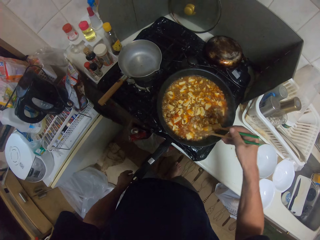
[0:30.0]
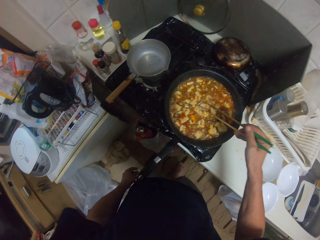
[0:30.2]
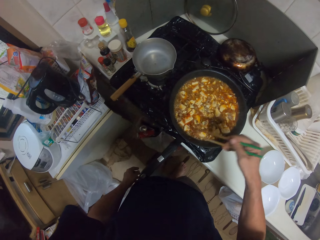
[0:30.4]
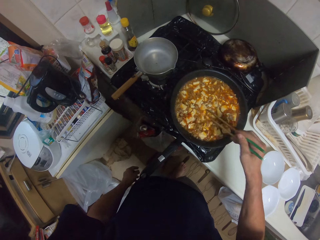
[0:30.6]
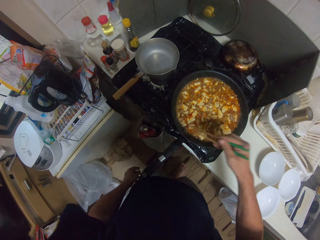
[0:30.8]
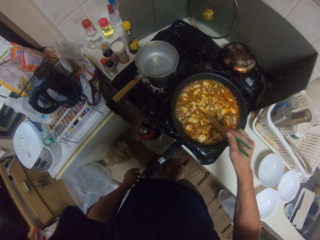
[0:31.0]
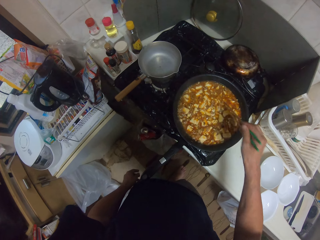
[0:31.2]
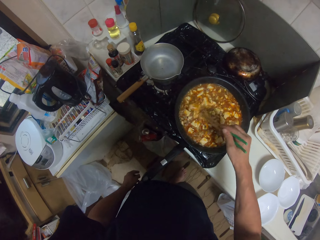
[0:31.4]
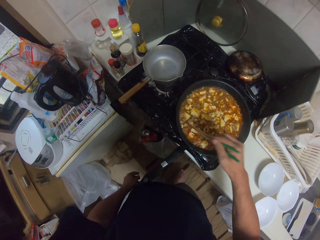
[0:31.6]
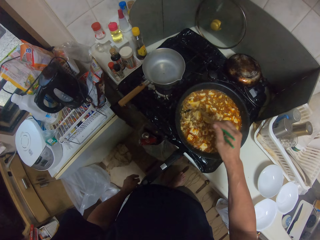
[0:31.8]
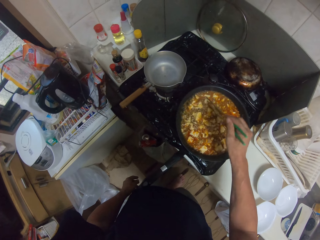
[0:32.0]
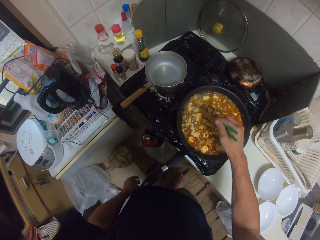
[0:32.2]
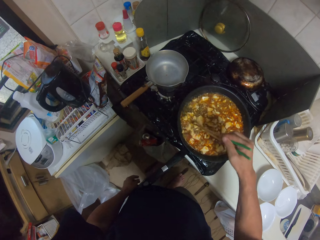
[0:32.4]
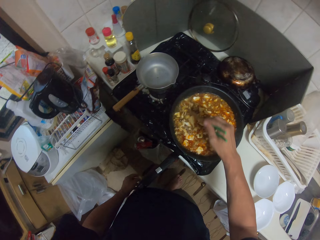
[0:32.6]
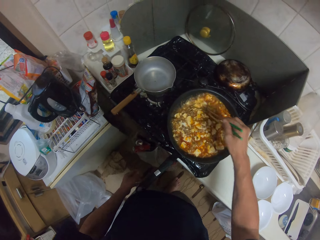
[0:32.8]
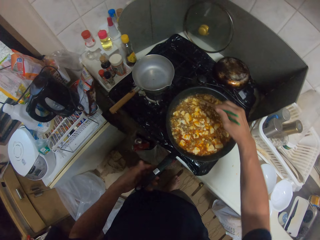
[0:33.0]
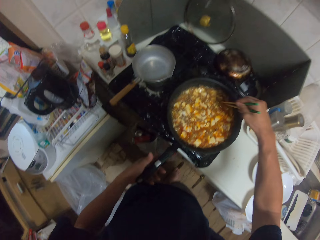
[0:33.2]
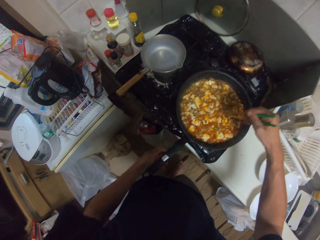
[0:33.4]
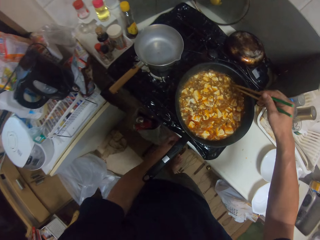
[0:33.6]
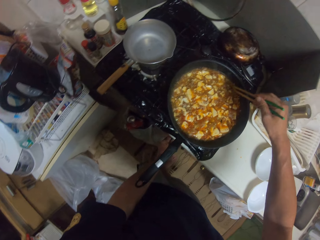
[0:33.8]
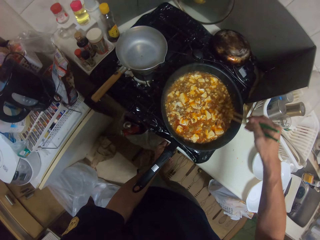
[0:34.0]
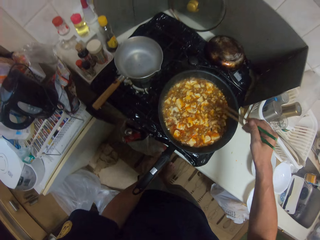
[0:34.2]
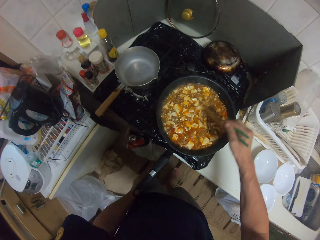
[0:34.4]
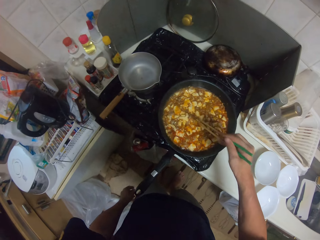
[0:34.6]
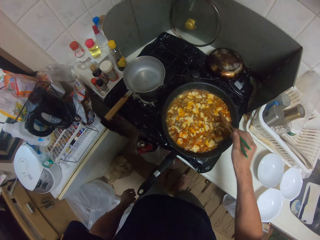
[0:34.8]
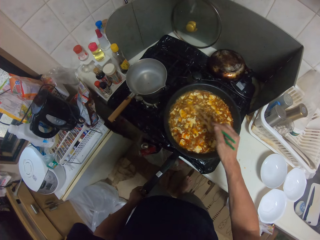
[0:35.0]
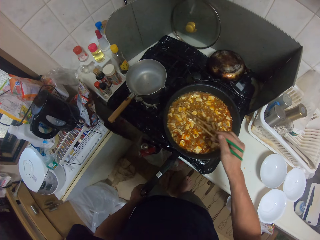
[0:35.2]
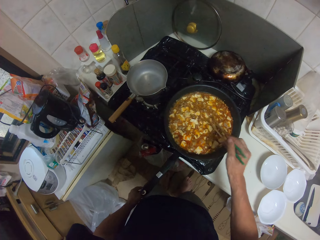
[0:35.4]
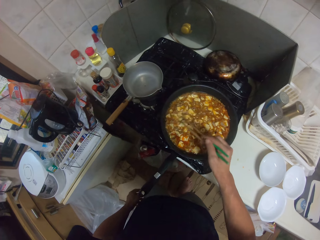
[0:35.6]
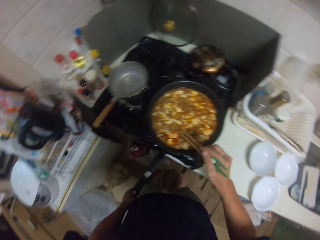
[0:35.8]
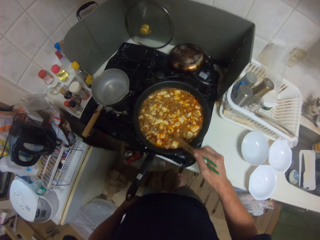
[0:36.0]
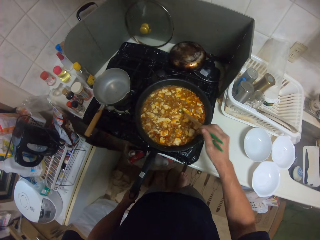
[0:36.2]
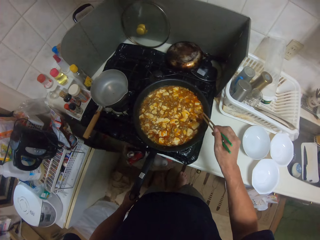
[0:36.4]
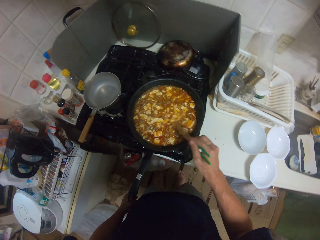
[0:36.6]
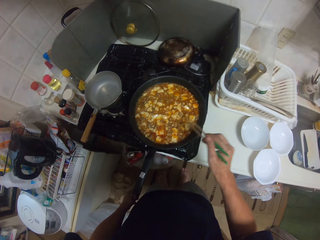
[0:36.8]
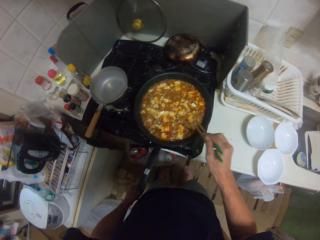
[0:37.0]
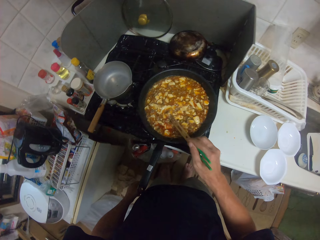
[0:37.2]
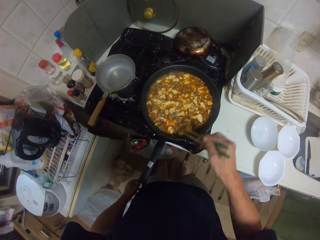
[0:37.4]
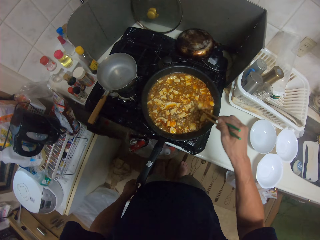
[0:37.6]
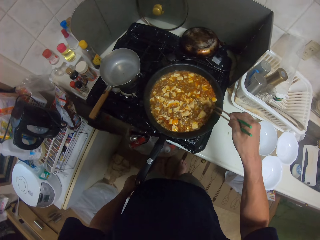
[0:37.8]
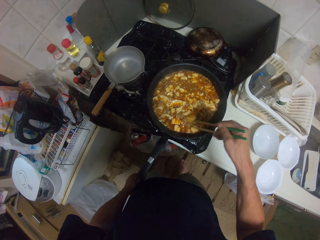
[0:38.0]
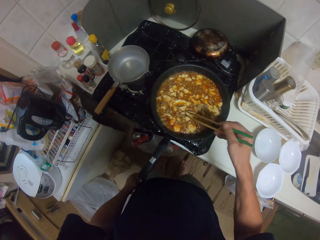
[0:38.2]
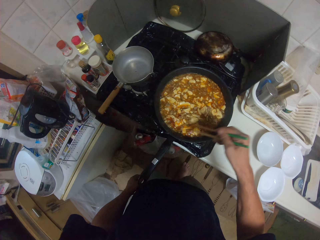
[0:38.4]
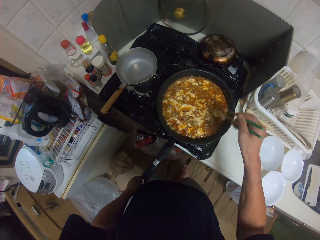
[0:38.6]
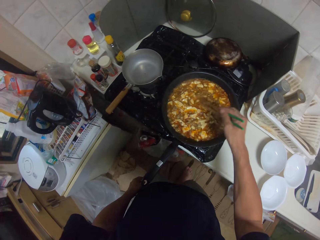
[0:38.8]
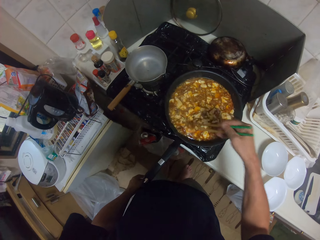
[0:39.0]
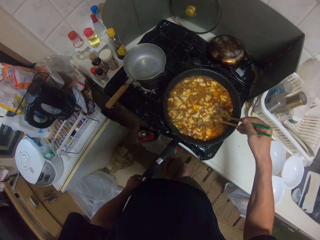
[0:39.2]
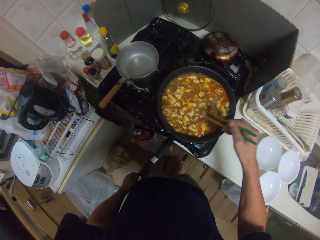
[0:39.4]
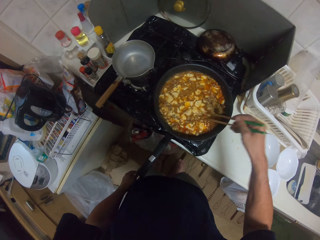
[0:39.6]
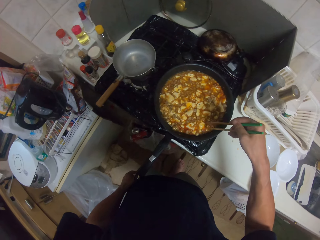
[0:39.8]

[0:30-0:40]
The camera wearer moves the hand. He adjusts the heat of the cooker with his left hand. He moves the hand to the cooker. He stirs something in the cooking pan with the chopsticks.

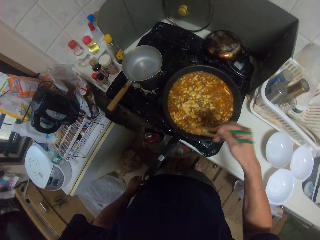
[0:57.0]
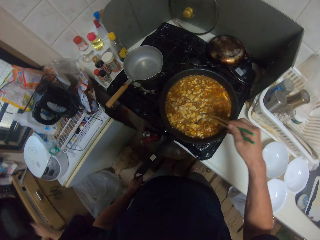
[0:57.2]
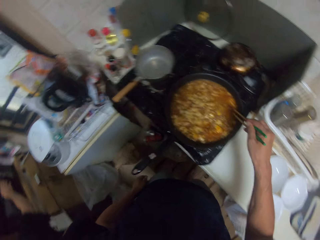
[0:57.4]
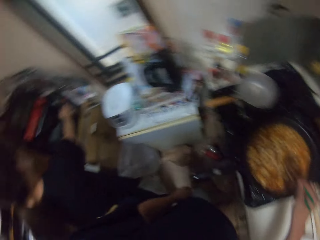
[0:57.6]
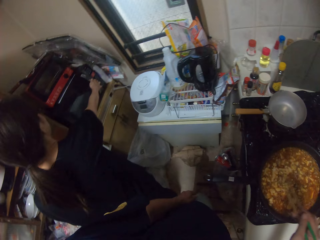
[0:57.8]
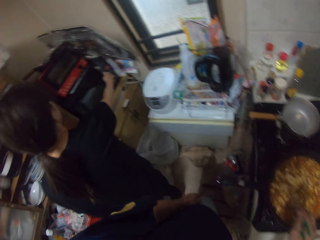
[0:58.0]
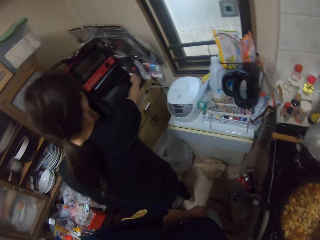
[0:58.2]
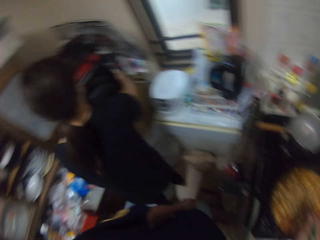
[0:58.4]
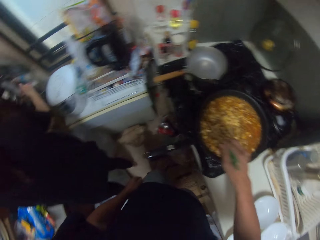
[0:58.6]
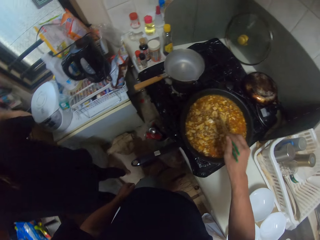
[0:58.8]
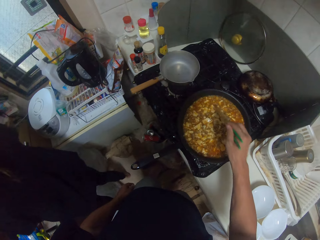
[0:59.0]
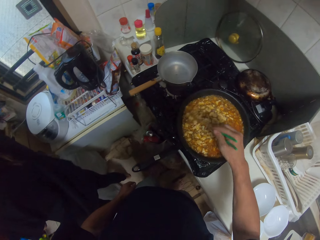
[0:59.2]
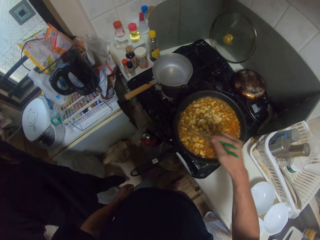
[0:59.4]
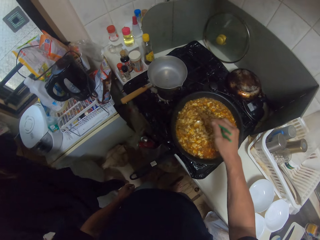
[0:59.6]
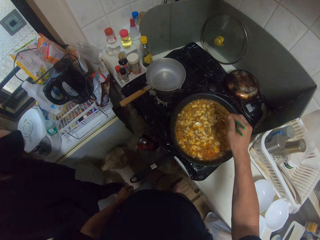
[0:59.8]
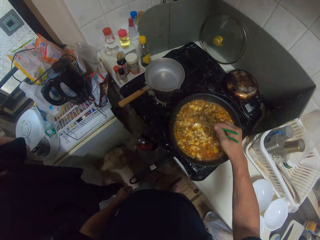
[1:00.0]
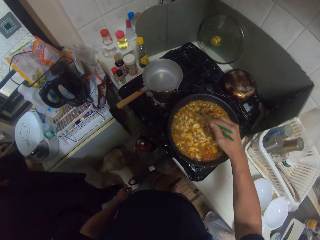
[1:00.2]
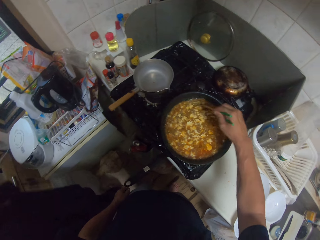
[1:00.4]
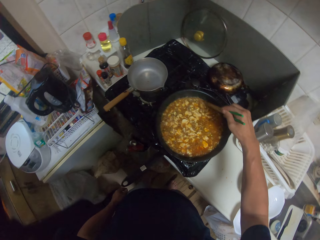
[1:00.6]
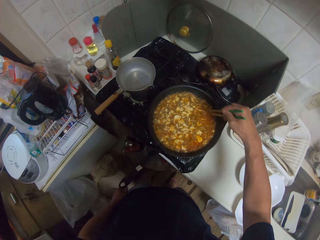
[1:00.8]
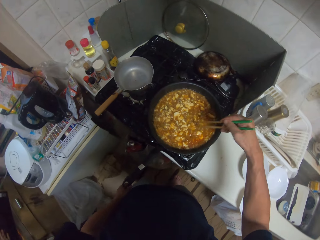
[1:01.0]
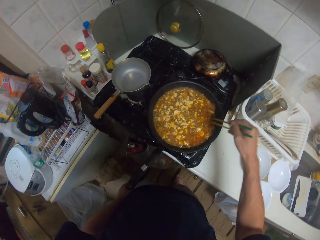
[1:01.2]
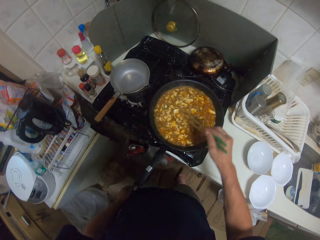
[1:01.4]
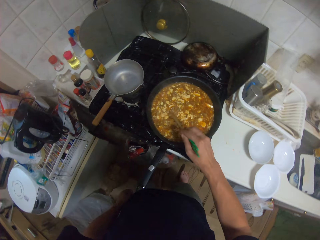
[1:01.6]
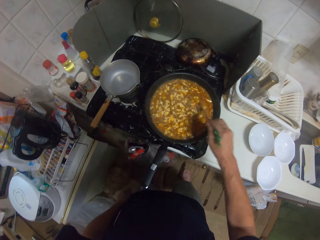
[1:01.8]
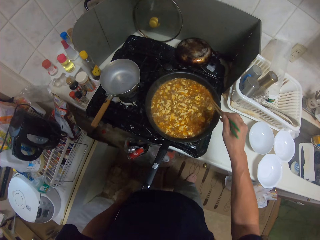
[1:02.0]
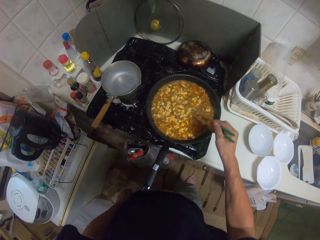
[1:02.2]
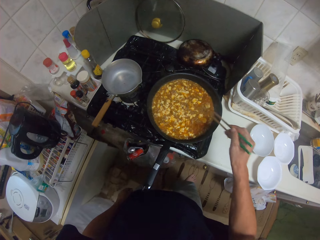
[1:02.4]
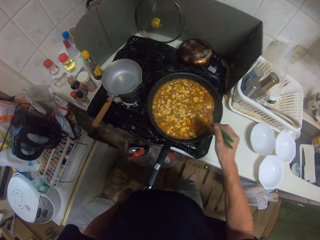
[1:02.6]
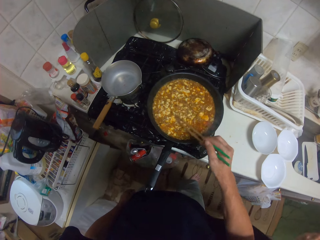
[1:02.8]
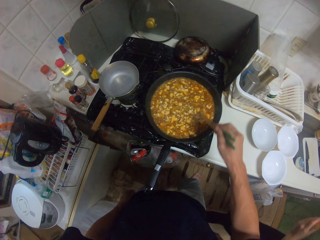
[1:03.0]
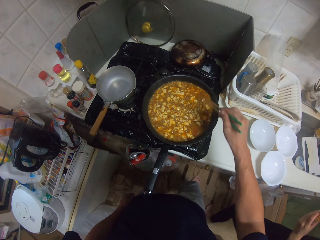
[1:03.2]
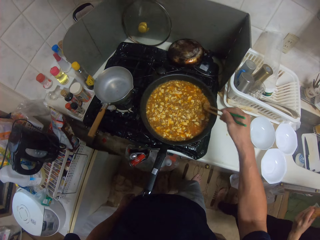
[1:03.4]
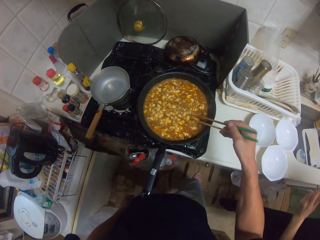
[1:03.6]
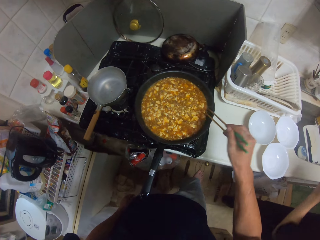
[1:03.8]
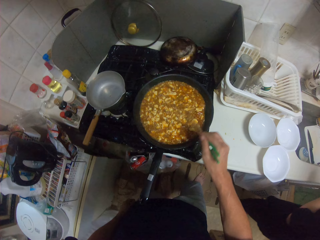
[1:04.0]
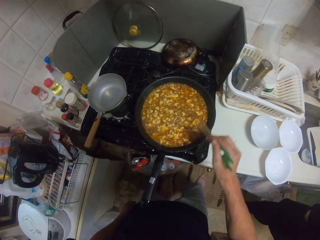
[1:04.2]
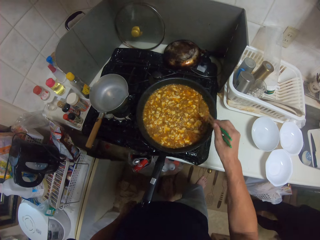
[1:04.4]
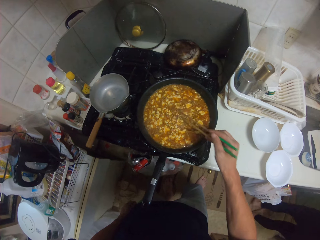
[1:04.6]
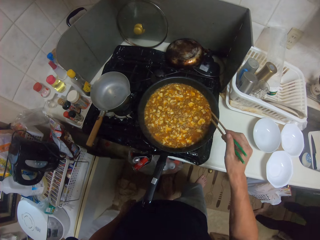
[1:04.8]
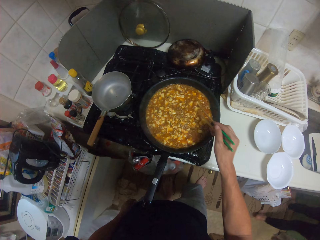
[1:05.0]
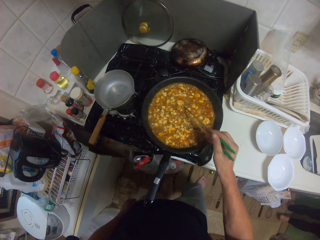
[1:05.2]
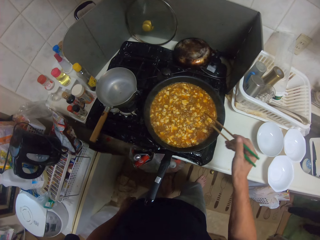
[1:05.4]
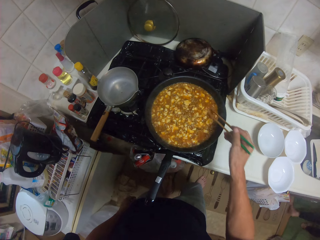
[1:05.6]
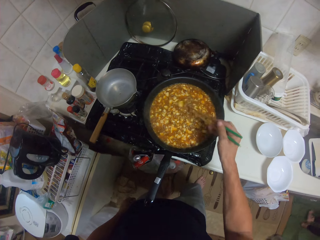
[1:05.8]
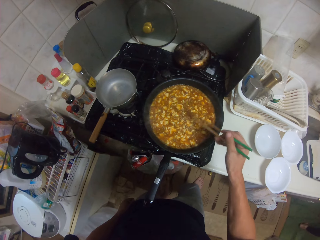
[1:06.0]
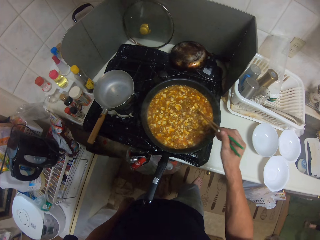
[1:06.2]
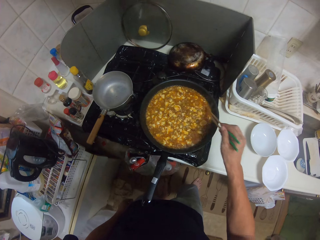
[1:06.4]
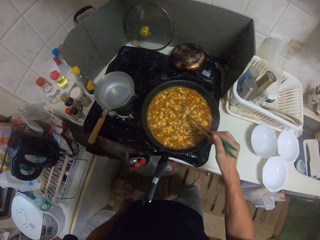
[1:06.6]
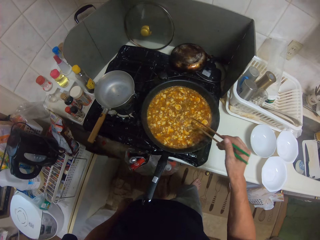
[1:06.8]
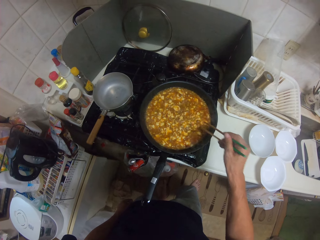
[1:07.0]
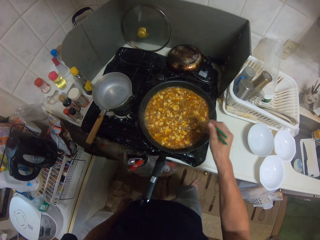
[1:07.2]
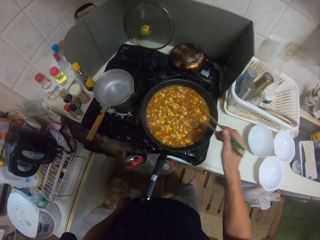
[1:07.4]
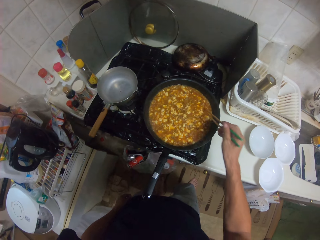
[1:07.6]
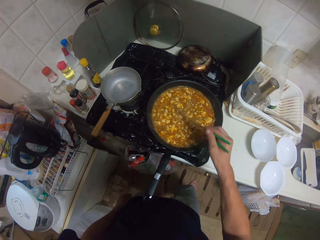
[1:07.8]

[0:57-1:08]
The camera wearer looks around the kitchen. A woman opens a microwave with her right hand. The camera wearer looks around the kitchen again. They stir something in the cooking pan with chopsticks, and walk around the kitchen. The woman talks to the camera wearer. The camera wearer stirs something in the cooking pan with the chopsticks.
